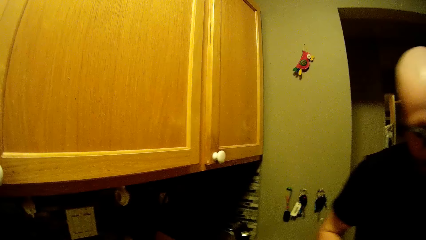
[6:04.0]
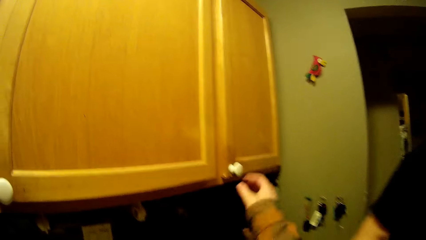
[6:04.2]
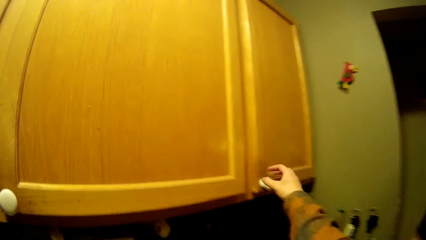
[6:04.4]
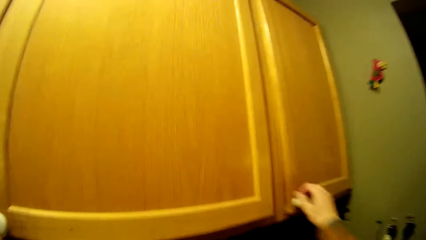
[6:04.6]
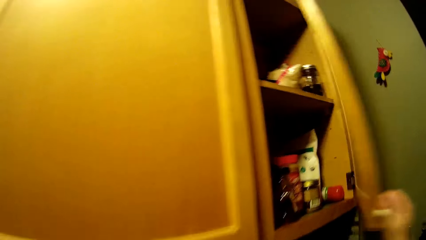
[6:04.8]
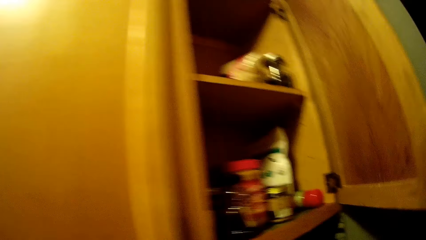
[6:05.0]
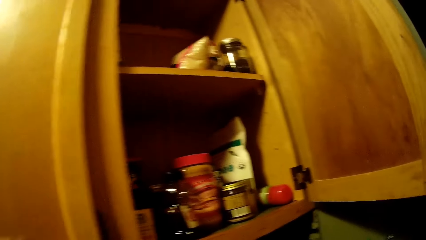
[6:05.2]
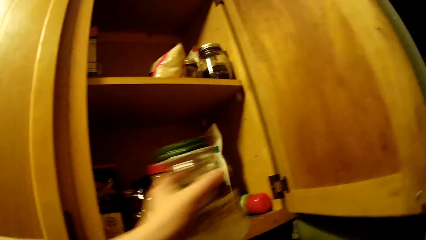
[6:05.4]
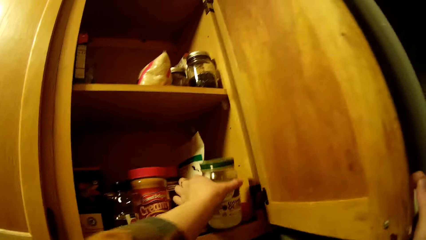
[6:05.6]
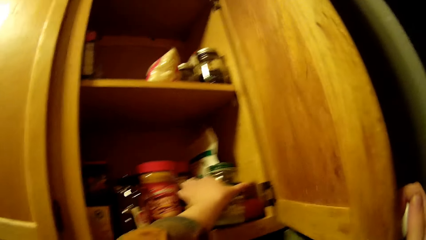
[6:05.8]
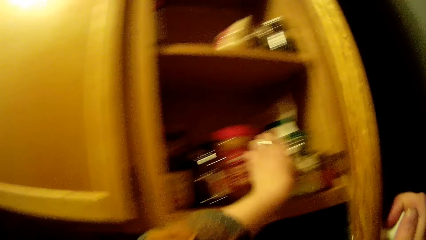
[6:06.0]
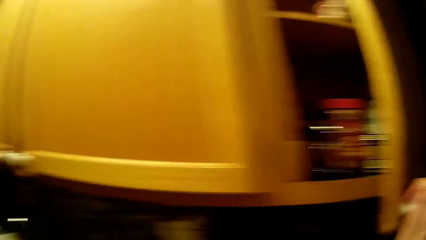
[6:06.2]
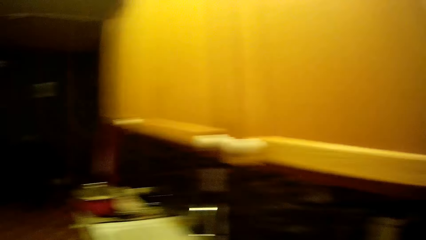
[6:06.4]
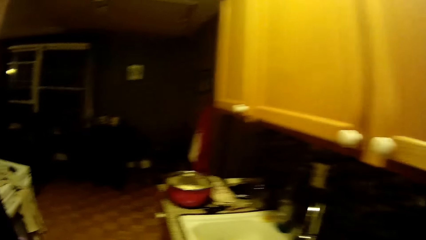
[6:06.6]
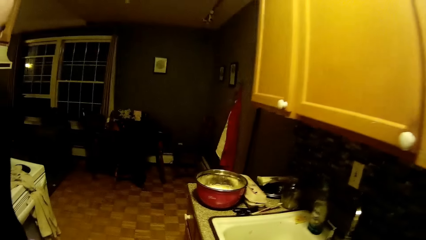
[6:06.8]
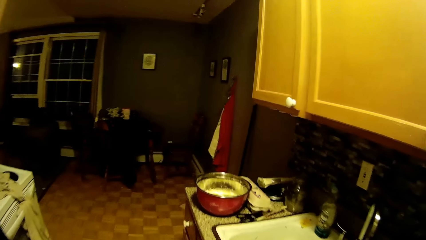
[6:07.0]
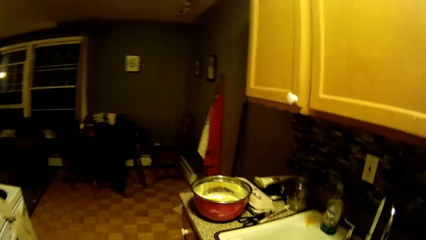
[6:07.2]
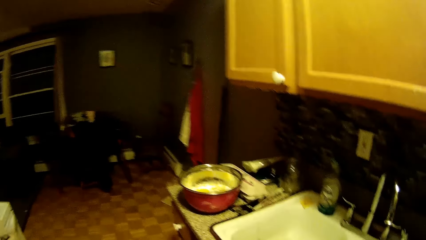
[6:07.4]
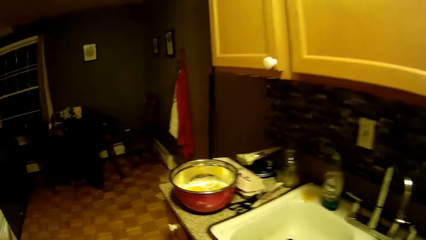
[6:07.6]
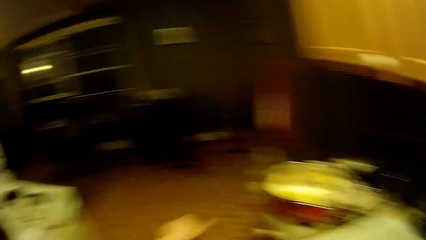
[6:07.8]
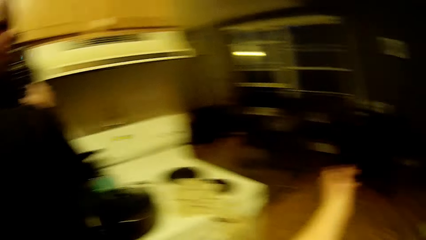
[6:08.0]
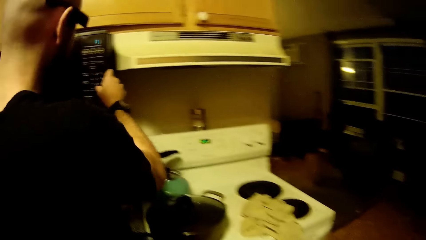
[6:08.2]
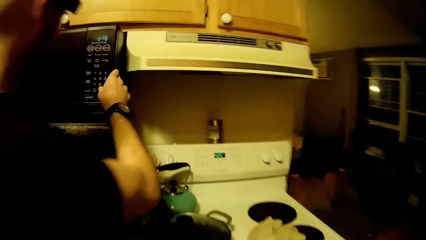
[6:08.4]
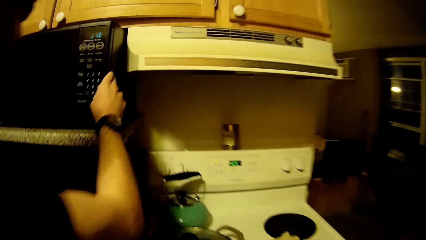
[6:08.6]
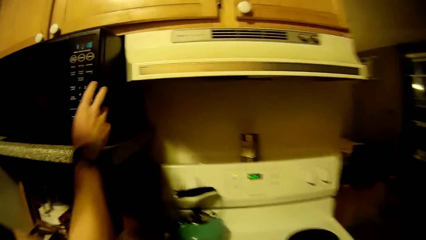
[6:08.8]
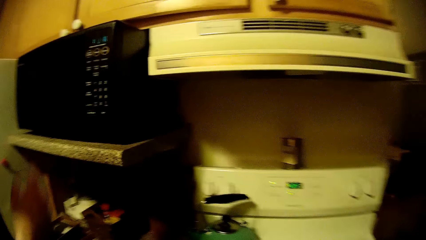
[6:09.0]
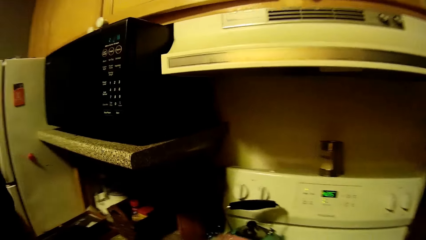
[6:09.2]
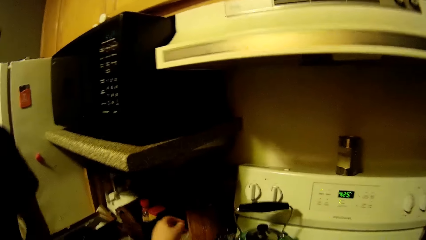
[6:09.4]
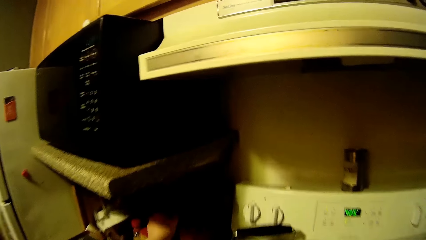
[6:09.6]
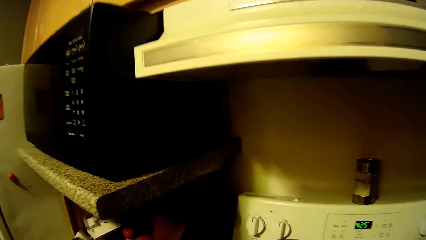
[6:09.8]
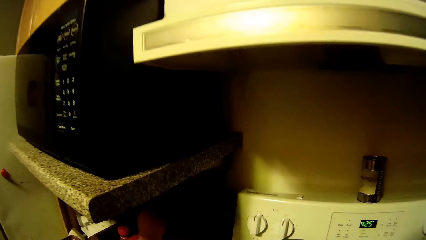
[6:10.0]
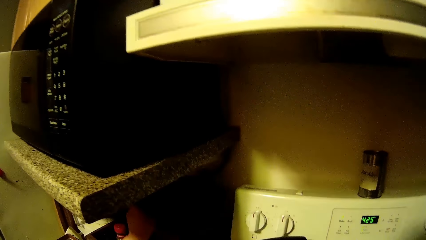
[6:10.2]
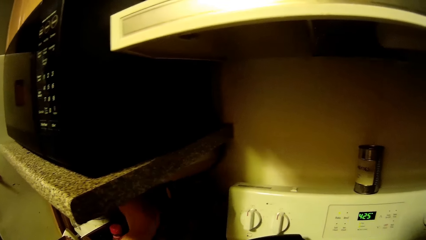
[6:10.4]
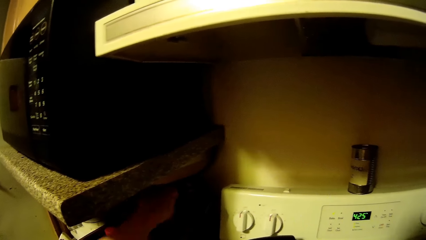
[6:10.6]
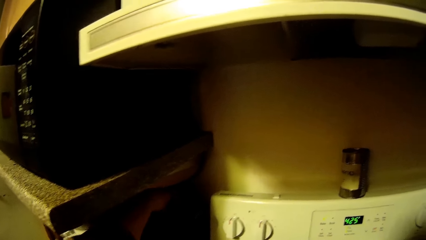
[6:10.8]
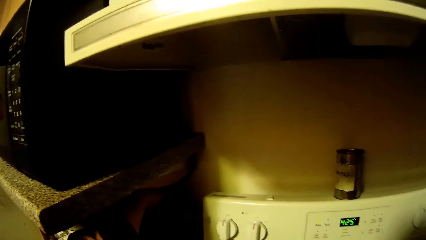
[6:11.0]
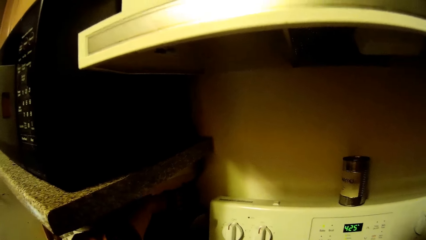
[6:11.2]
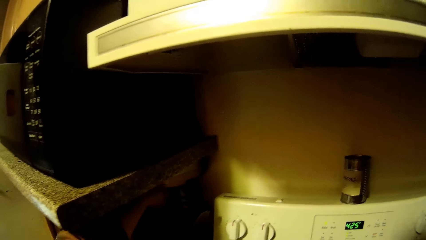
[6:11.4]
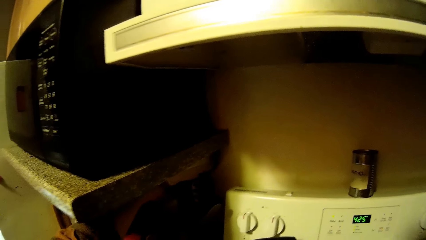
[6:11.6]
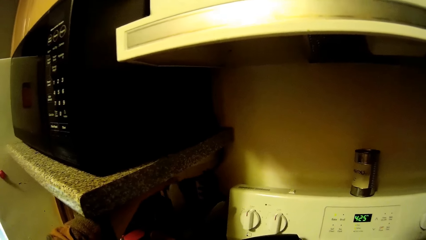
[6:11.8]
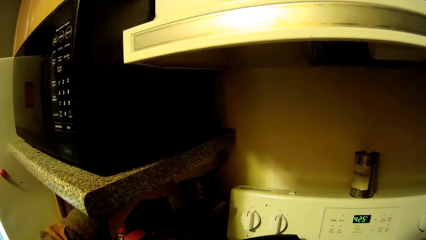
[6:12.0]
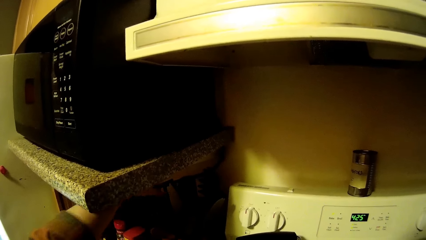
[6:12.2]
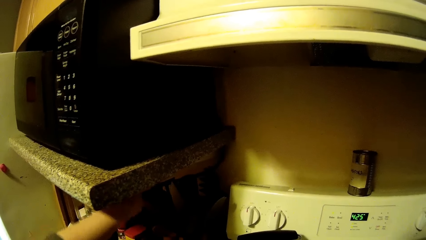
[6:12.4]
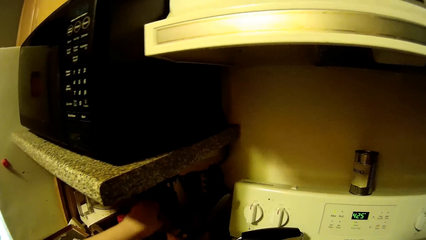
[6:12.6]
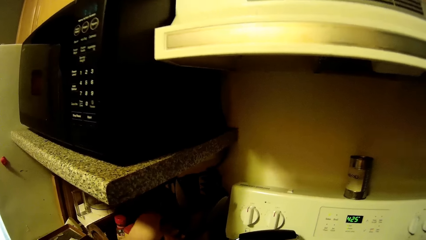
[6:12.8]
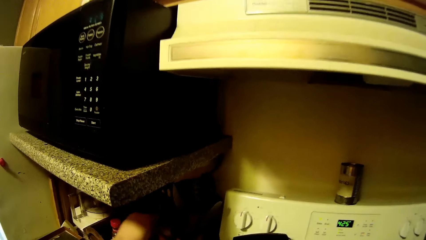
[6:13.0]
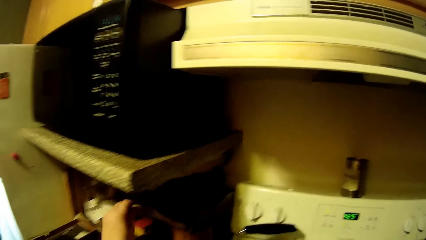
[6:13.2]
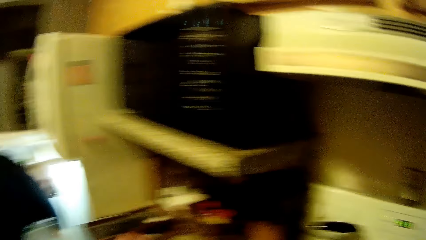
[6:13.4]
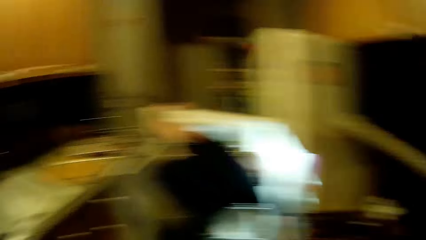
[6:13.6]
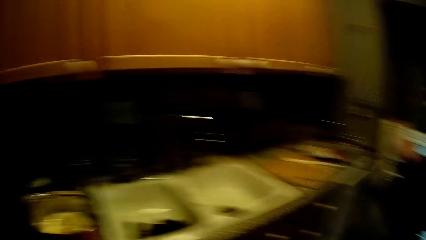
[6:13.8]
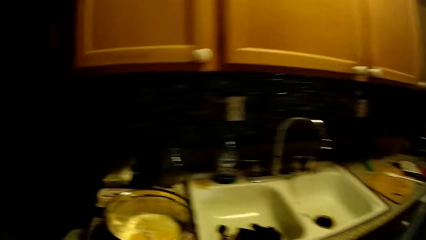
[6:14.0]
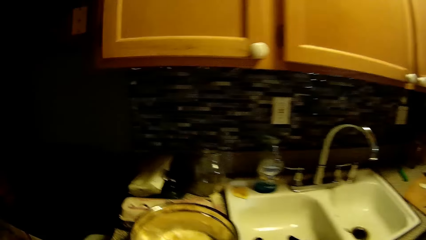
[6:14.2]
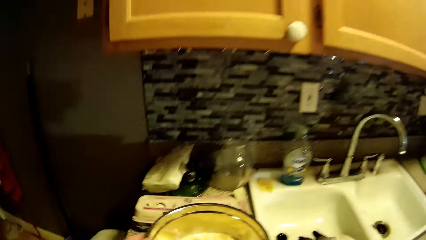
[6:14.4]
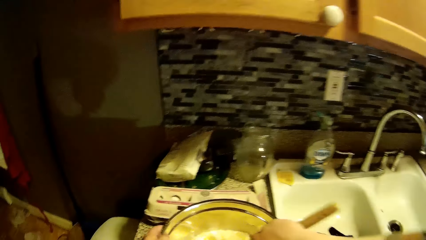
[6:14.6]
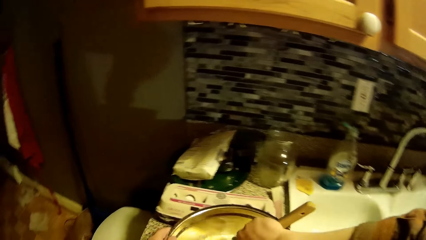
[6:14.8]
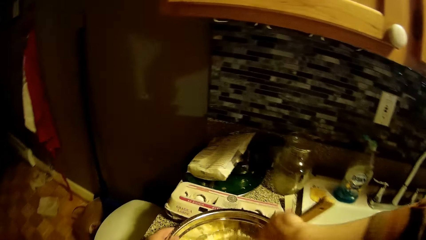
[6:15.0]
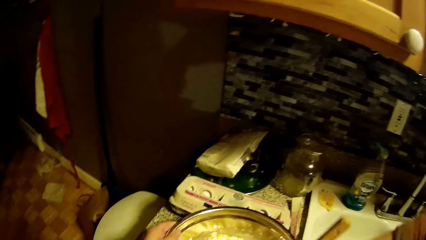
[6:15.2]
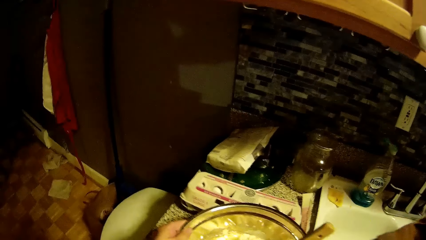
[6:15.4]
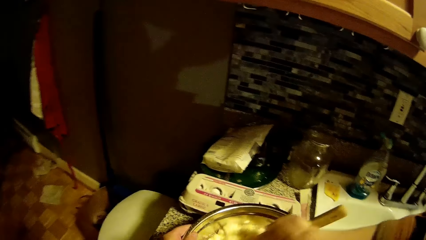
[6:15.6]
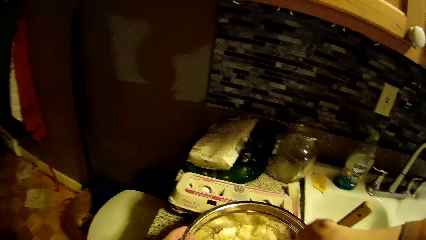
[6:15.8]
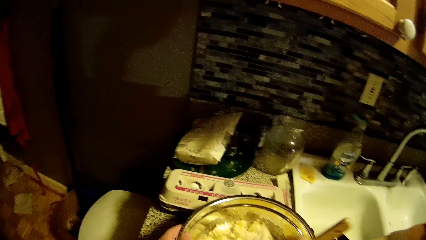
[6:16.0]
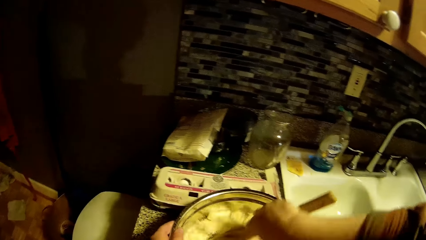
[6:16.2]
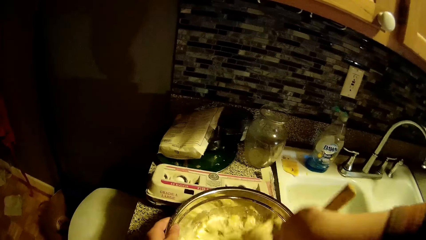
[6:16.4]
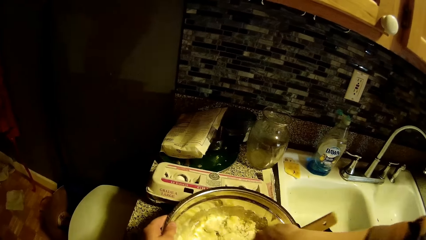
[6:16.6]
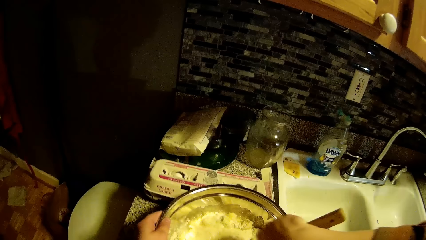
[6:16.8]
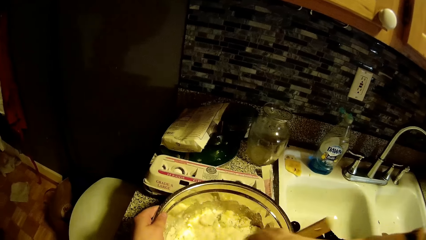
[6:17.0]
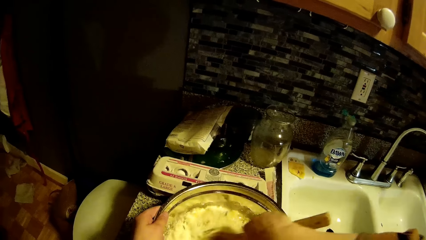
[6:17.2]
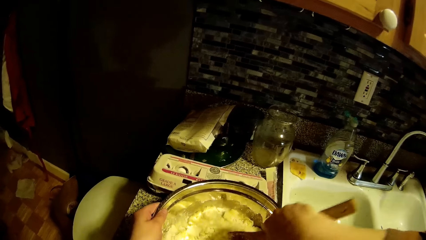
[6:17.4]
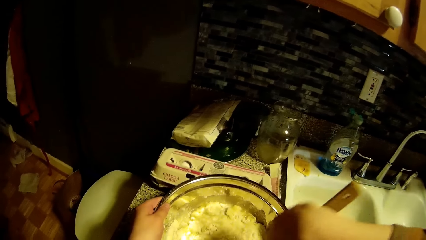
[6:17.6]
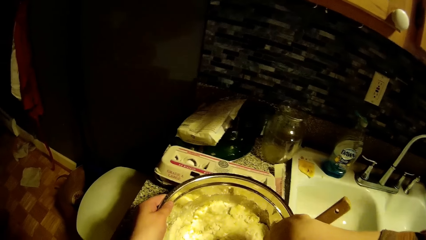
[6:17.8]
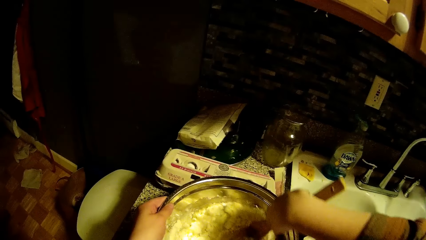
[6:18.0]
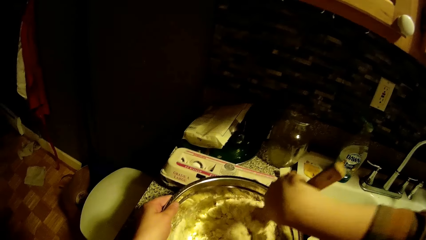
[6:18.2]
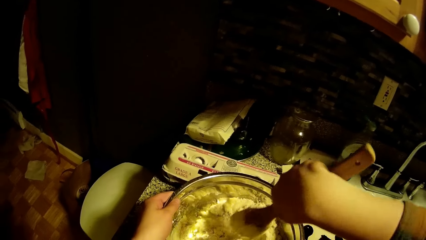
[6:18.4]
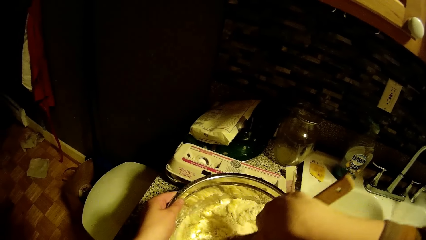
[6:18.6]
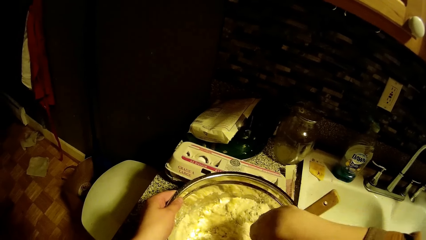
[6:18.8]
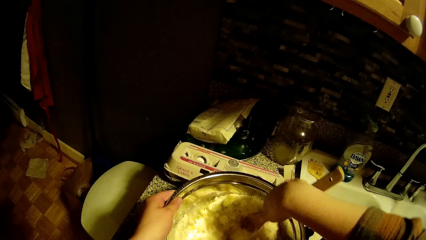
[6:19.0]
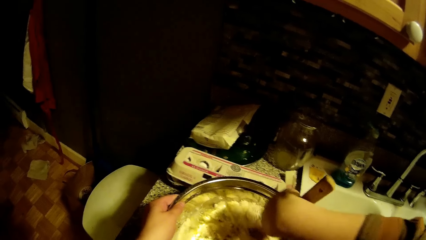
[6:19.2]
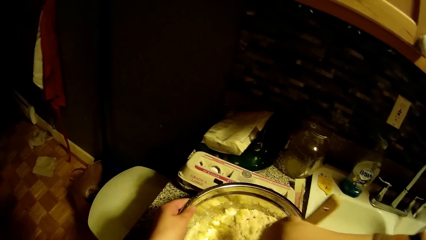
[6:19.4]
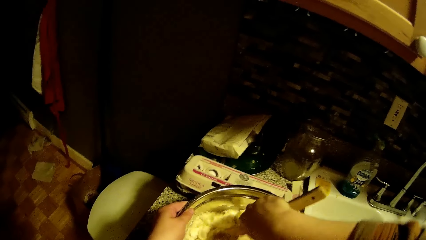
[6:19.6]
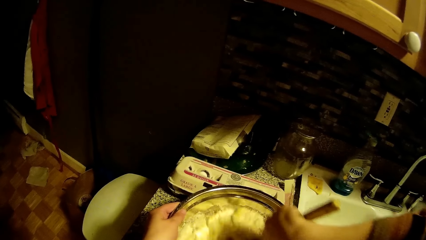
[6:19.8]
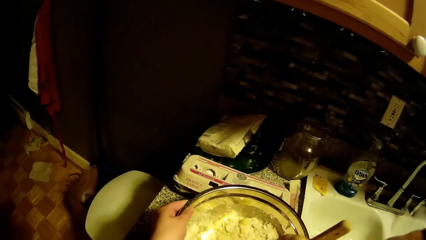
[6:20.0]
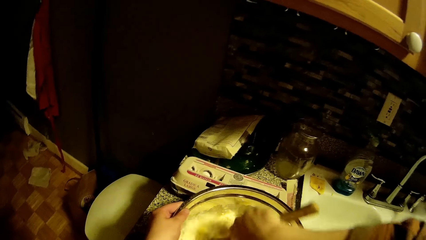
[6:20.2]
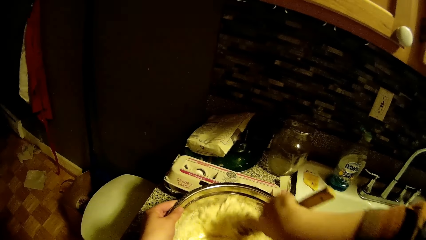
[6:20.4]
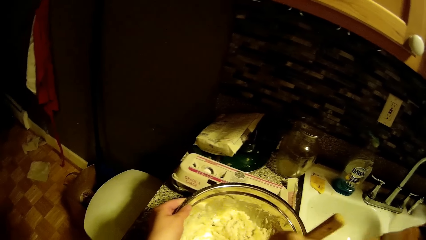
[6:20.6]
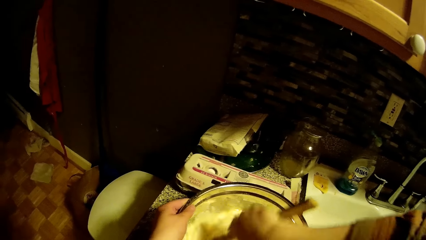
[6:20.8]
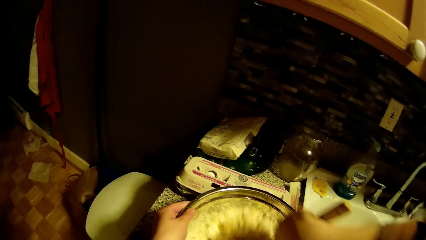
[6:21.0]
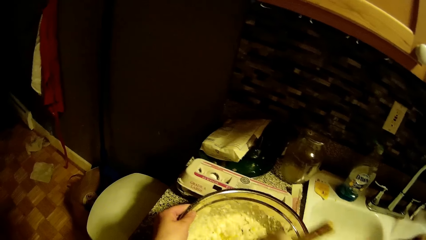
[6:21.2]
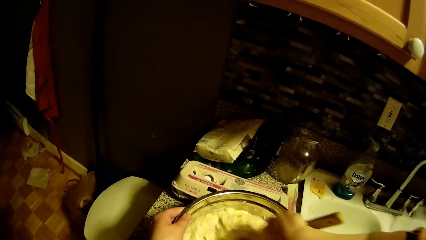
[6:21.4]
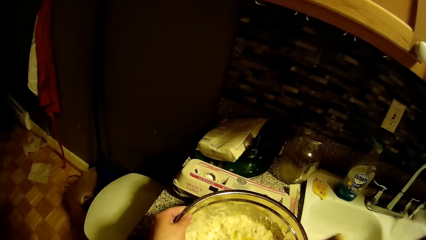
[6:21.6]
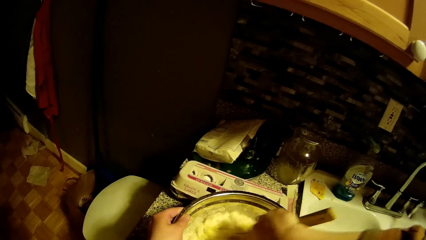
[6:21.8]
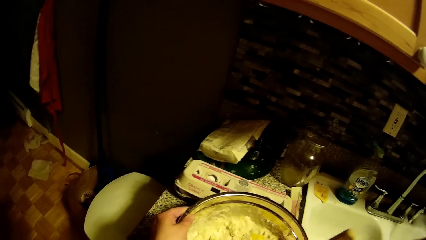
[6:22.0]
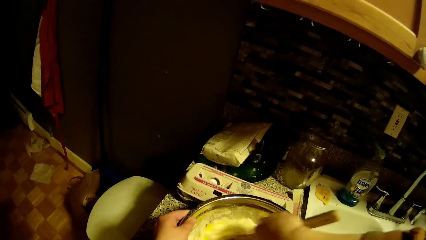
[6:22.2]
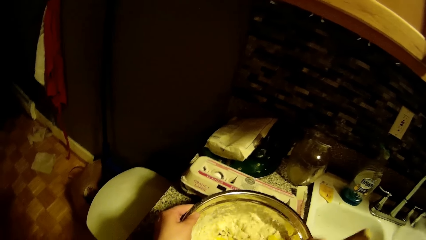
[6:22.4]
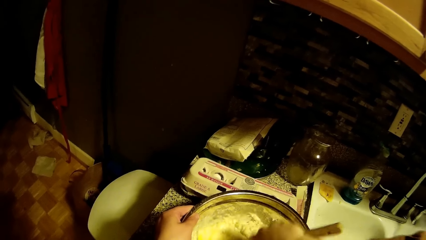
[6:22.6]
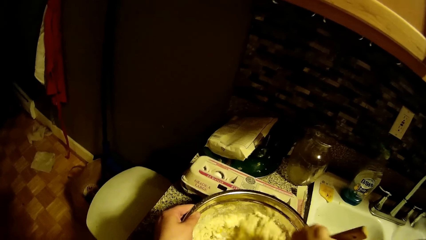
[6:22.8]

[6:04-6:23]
The camera wearer opens the wall cabinet with her right hand. She places the oil jar in her left hand into the wall cabinet. She shuts the door of the wall cabinet with her right hand. She walks across the kitchen. The man presses the buttons of a microwave in the kitchen with his right hand. The camera wearer picks a wooden spatula from beneath the microwave with her left hand. She stirs the flour mixture in the bowl on the countertop with the wooden spatula in her right hand. She holds the bowl on the countertop with her left hand.
